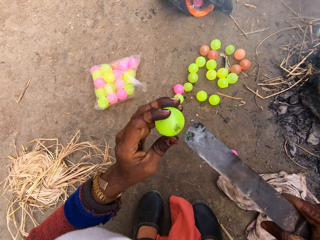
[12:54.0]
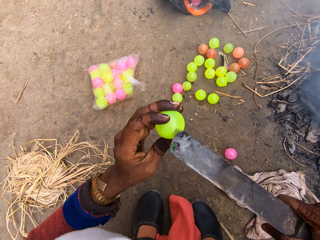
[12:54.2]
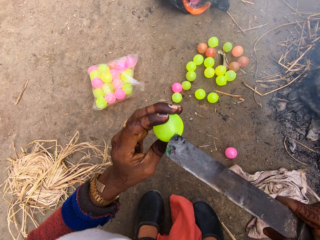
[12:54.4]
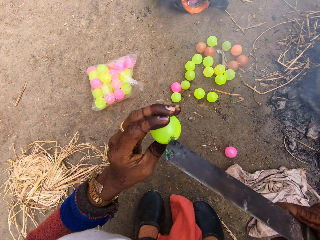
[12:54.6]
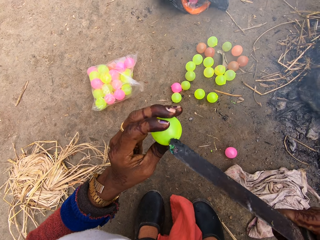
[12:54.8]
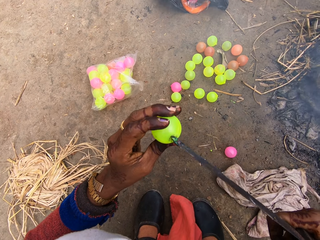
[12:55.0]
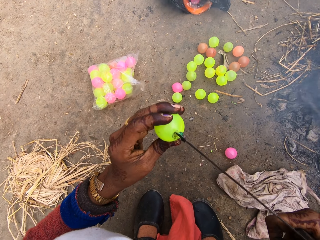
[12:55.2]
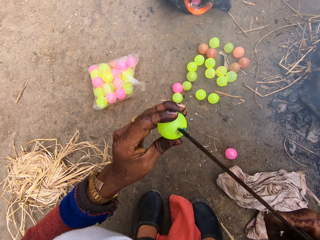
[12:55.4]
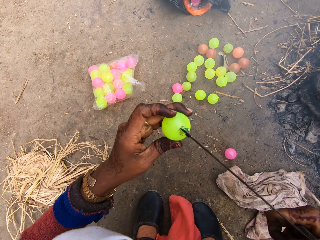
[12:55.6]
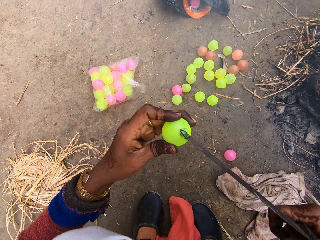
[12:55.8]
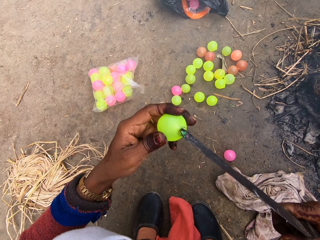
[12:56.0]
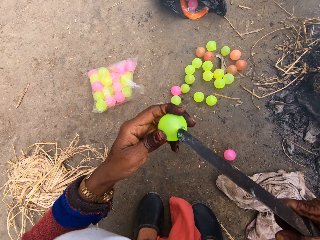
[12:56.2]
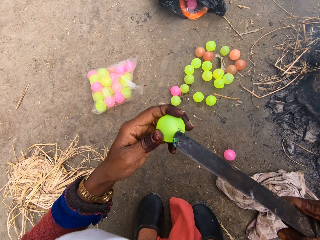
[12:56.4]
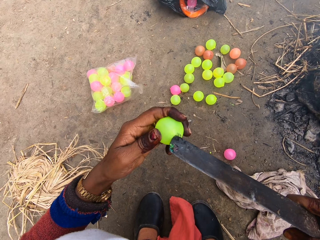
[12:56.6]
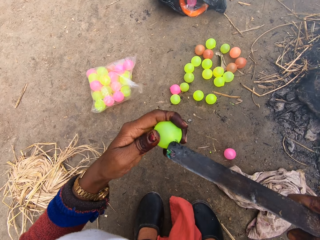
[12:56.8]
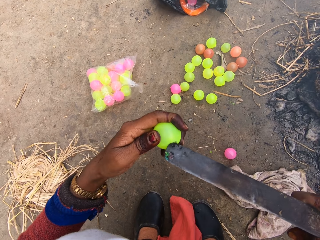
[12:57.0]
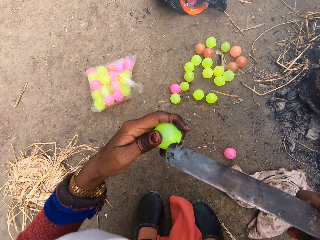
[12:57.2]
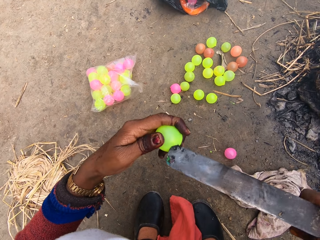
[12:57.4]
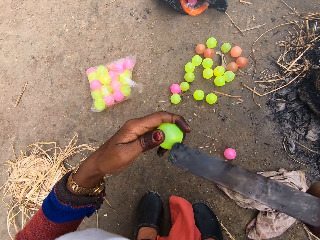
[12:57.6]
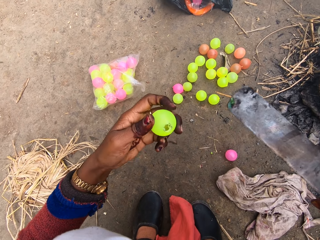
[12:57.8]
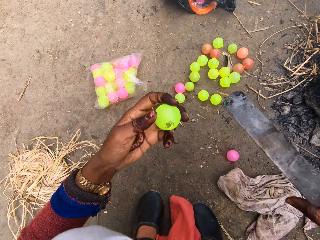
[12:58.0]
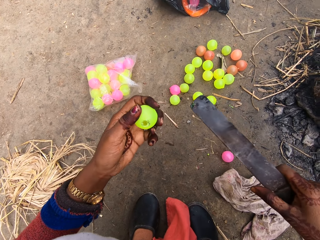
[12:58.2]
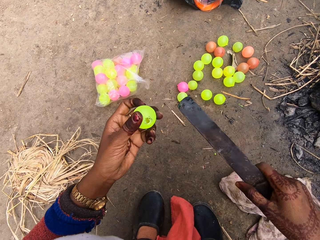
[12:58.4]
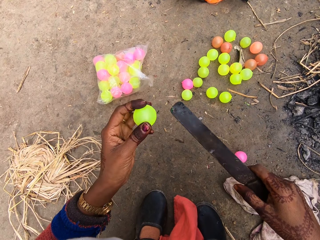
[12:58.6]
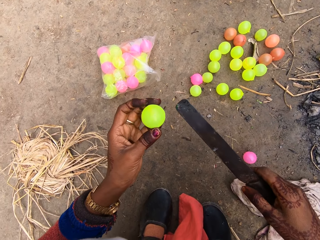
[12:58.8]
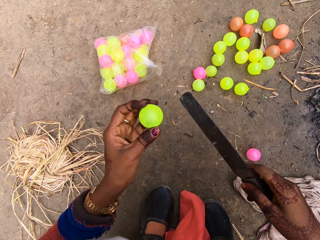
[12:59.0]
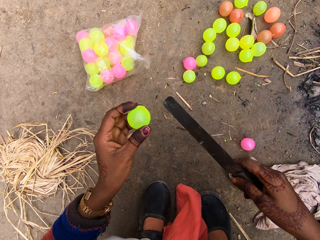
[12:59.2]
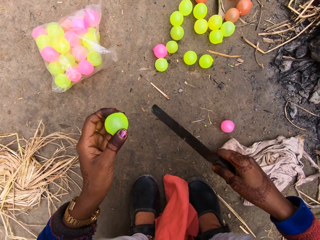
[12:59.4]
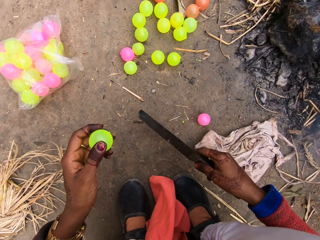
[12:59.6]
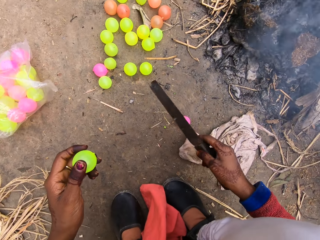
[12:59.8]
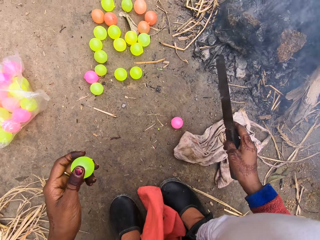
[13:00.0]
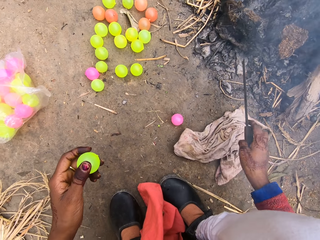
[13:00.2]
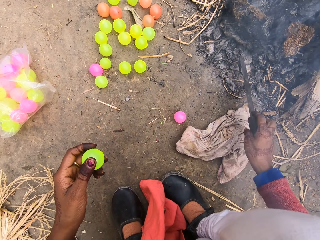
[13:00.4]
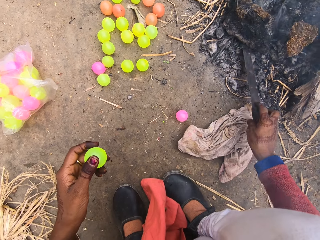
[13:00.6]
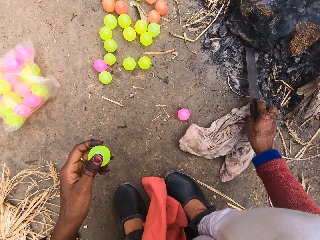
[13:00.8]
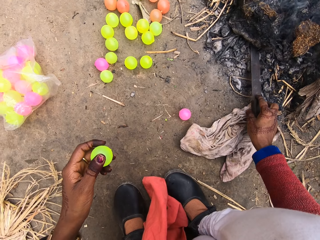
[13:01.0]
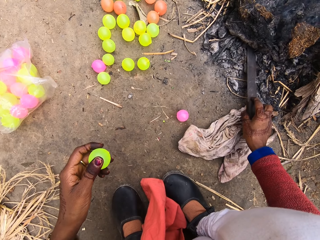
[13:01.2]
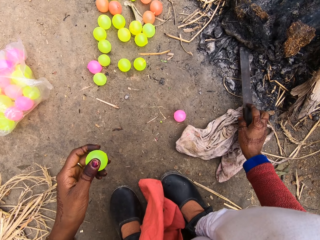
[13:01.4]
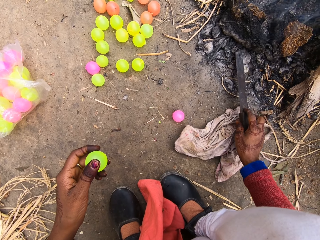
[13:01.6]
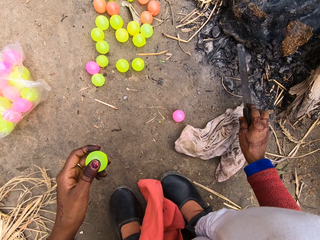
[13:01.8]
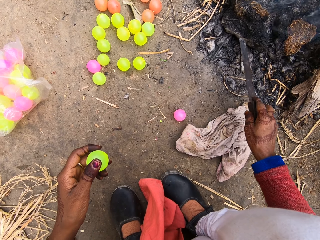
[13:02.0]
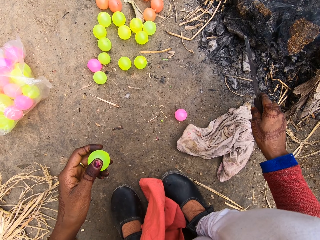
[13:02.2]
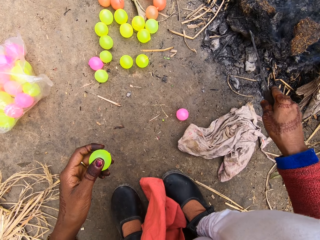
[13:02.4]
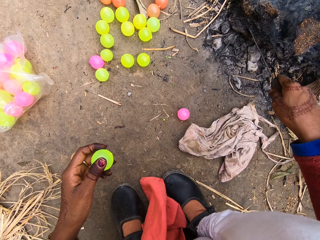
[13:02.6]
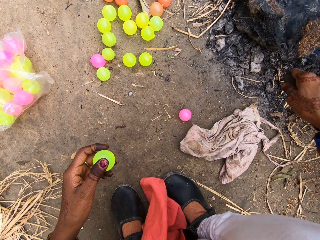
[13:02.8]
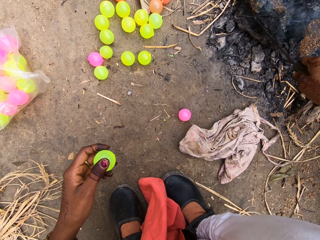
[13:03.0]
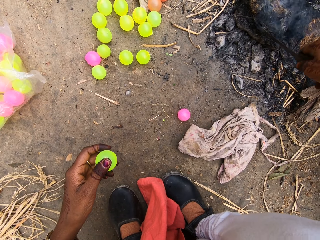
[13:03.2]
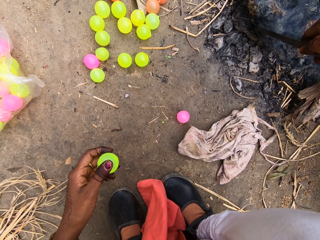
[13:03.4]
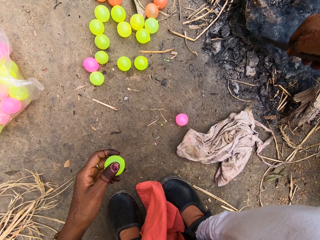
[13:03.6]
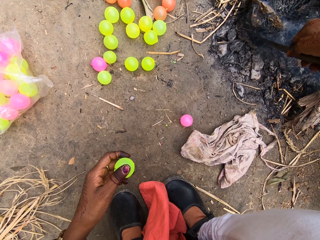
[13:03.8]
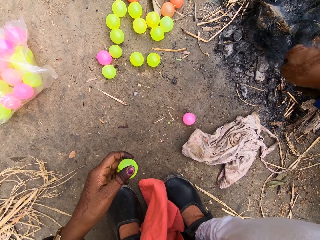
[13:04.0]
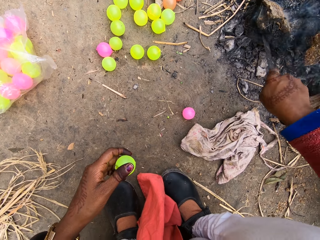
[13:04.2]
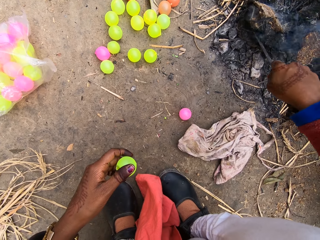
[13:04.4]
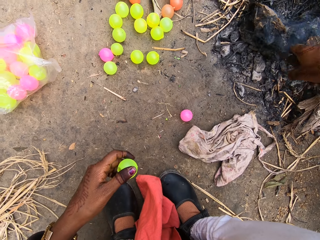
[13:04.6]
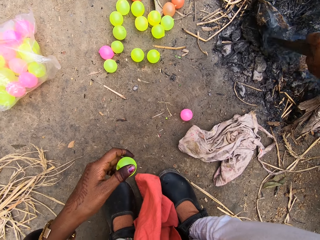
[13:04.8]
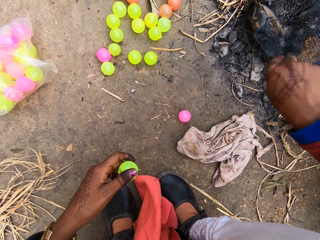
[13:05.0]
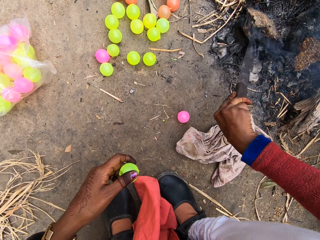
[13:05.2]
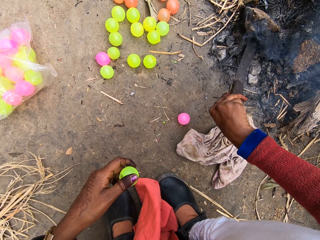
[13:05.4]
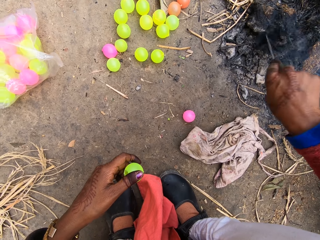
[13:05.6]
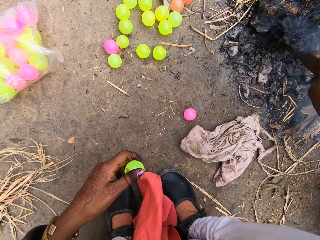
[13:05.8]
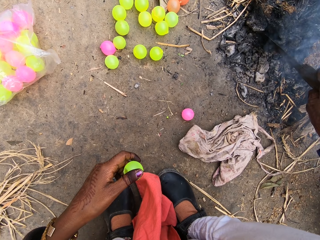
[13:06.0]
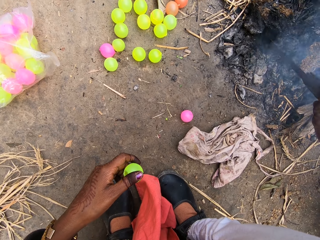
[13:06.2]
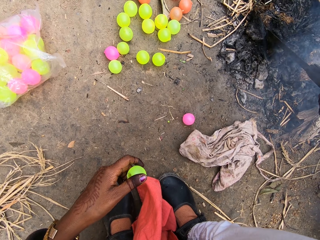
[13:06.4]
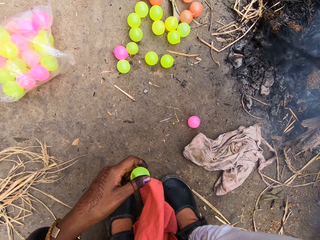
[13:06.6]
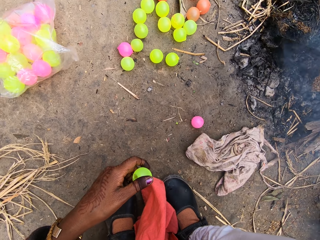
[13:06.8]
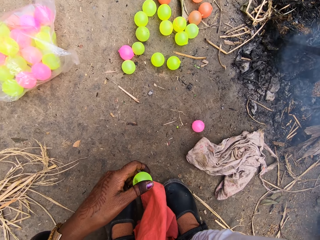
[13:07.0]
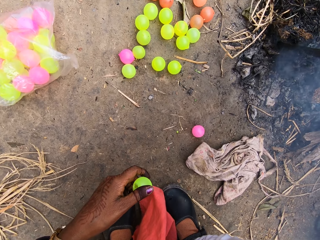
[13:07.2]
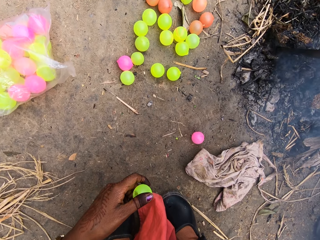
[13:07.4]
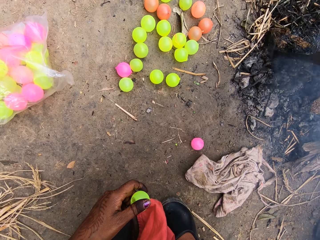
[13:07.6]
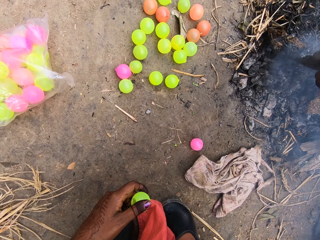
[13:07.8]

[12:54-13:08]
The camera wearer puts the knife in the fire. They break a wood with the knife.

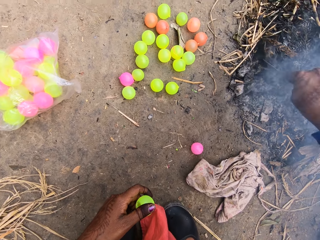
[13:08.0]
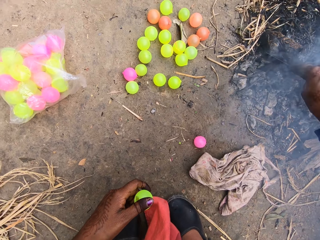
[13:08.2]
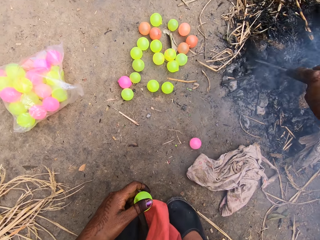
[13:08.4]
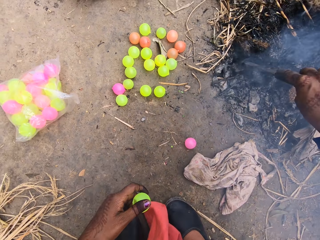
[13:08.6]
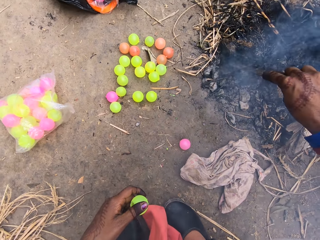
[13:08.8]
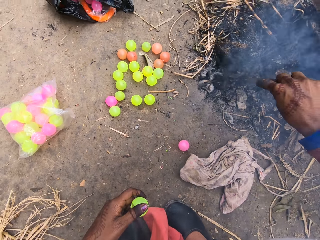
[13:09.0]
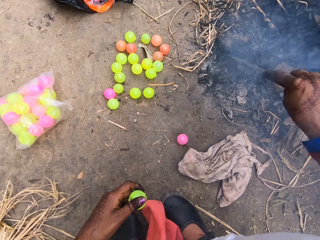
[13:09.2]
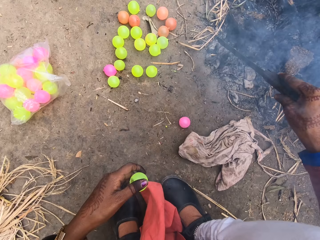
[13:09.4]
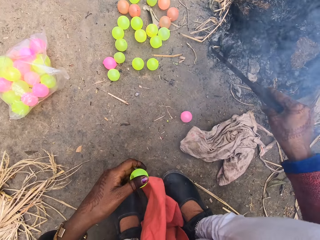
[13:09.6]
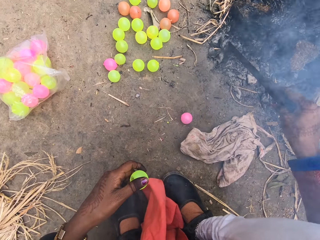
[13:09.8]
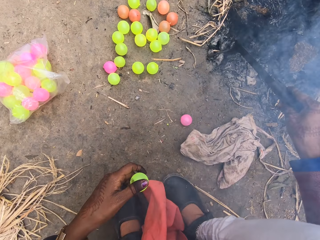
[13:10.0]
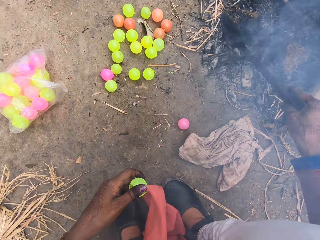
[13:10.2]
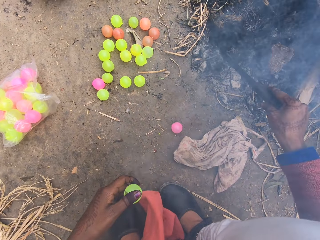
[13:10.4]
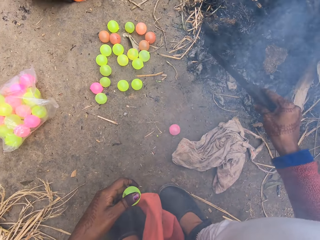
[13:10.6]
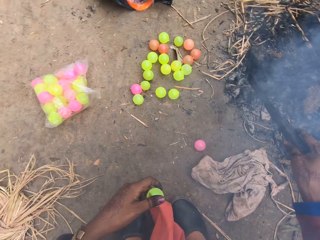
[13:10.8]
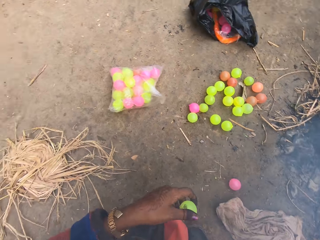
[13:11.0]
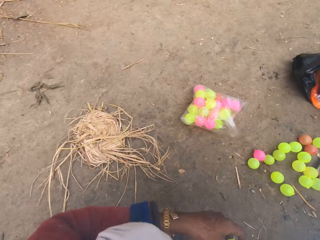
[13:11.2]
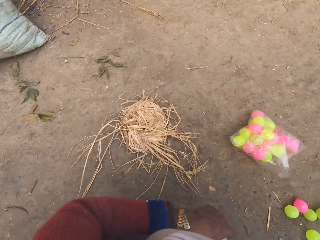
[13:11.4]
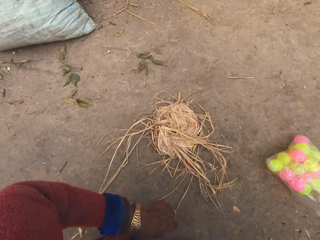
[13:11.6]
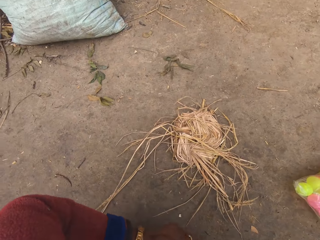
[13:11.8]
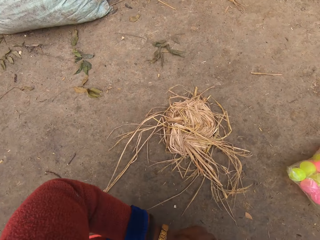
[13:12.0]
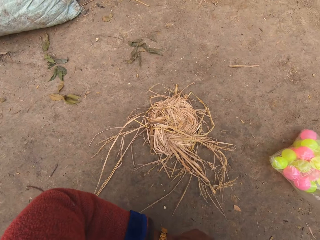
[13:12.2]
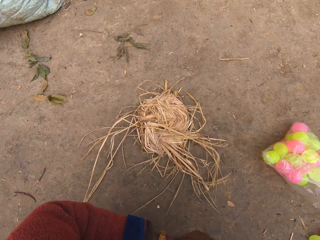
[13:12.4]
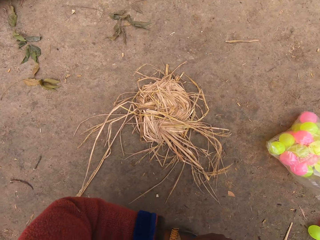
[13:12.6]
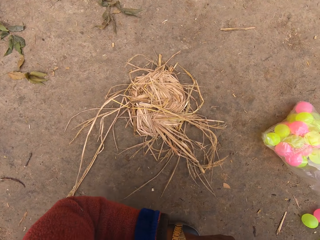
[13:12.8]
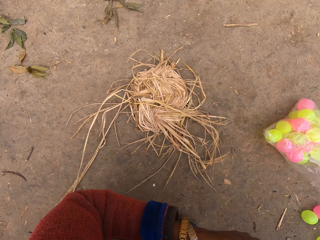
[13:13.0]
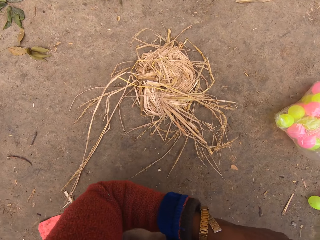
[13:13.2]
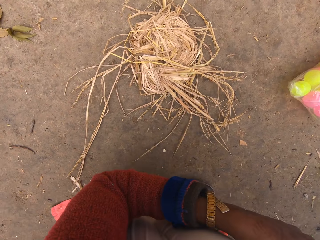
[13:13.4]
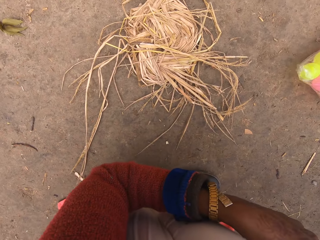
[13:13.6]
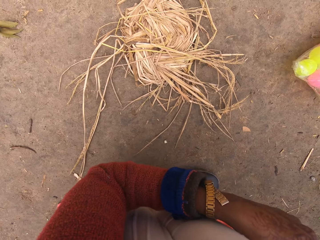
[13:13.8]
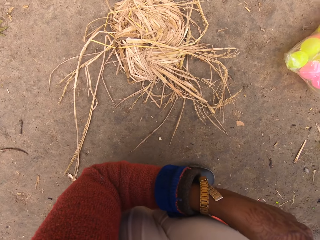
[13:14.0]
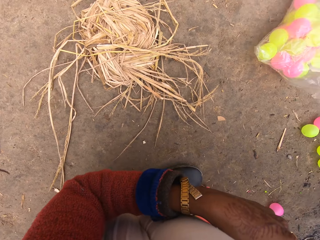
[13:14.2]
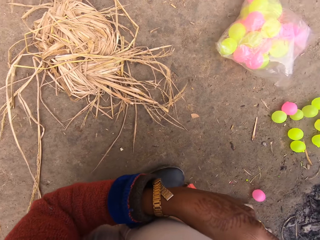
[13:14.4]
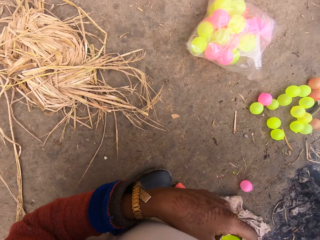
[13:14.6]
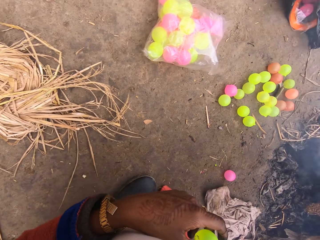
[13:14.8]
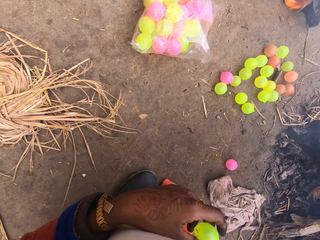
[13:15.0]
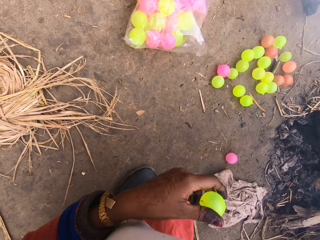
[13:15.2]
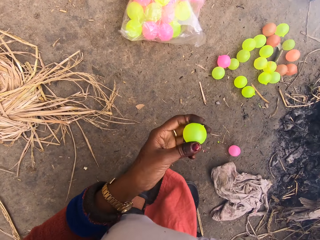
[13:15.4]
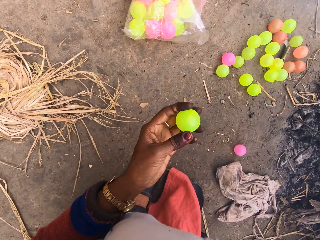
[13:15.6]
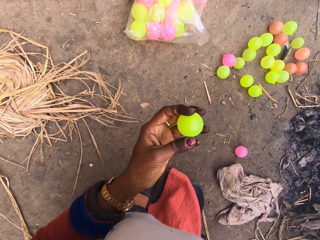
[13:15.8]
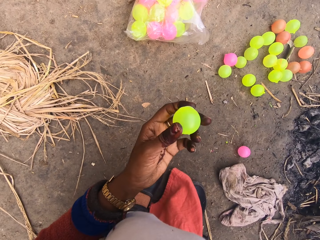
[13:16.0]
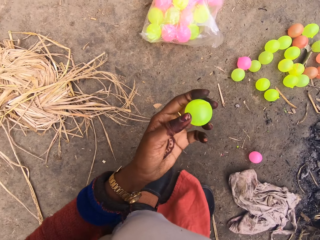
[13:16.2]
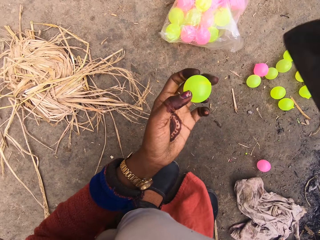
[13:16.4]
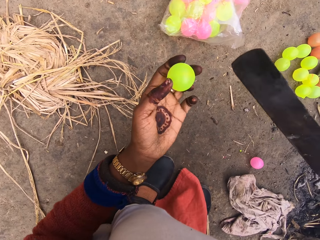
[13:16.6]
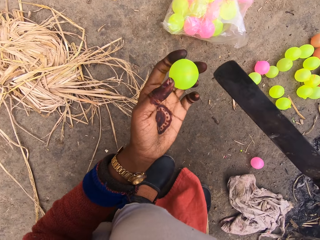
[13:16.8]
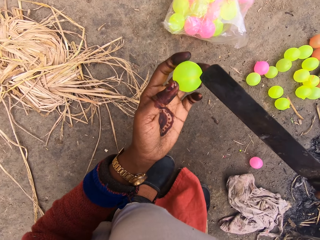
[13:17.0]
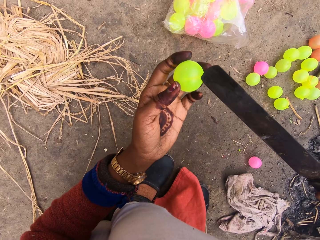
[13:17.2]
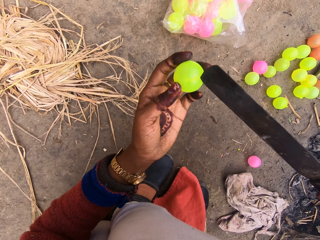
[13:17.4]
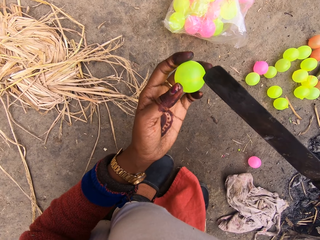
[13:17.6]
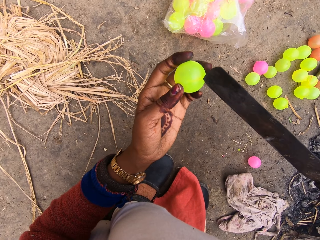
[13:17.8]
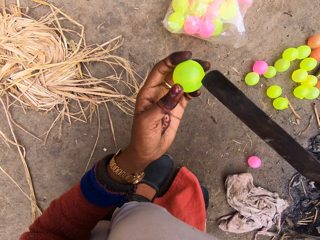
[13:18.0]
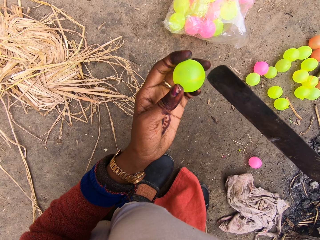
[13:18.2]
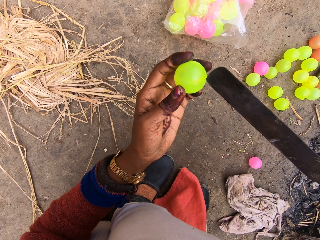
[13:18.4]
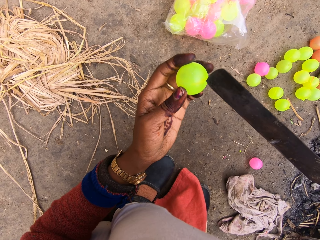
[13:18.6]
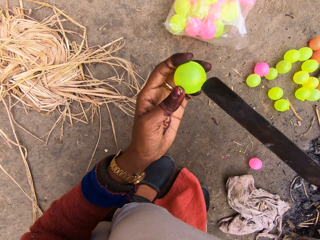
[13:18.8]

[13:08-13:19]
The camera wearer makes a hole on the ball with the hot knife.
